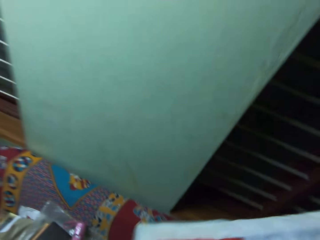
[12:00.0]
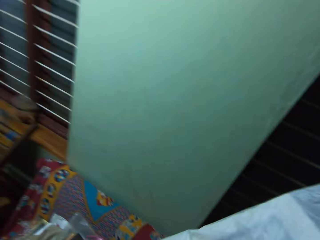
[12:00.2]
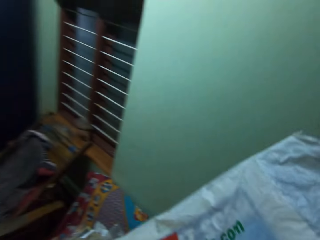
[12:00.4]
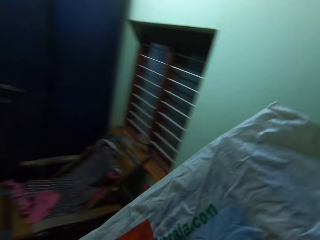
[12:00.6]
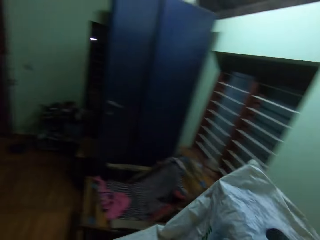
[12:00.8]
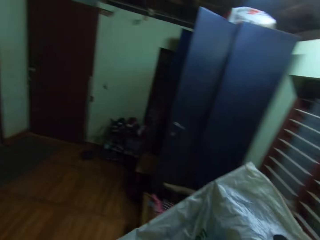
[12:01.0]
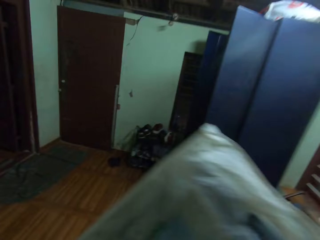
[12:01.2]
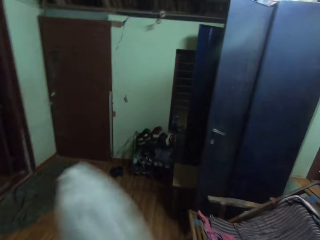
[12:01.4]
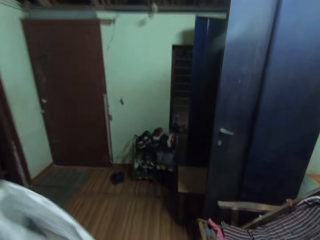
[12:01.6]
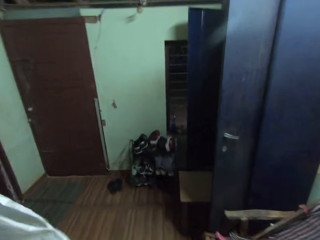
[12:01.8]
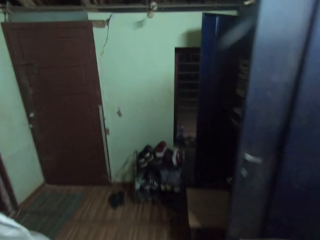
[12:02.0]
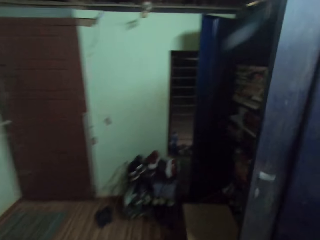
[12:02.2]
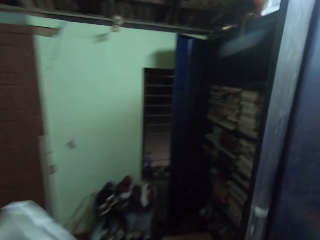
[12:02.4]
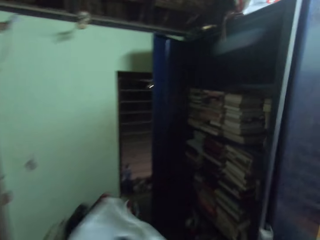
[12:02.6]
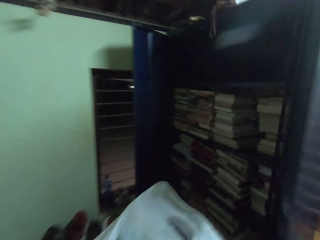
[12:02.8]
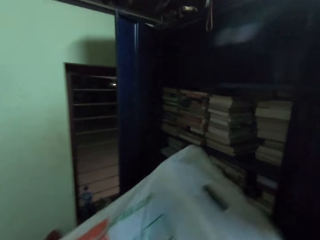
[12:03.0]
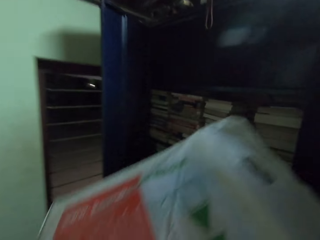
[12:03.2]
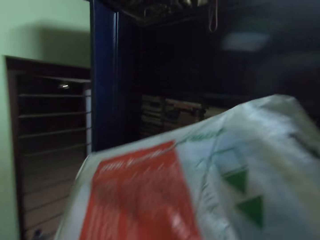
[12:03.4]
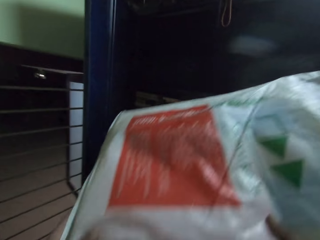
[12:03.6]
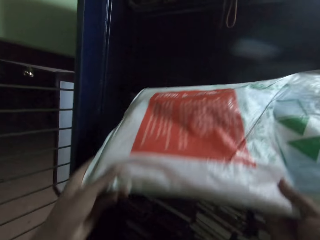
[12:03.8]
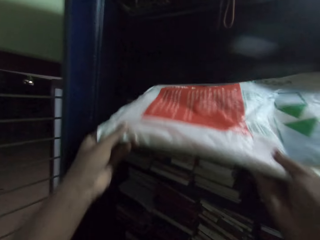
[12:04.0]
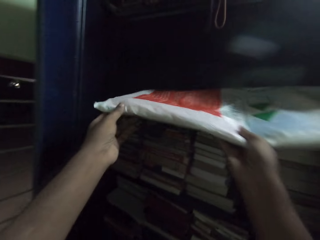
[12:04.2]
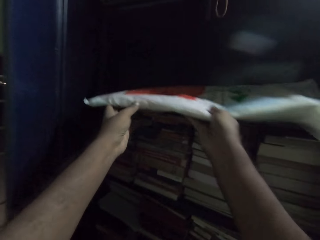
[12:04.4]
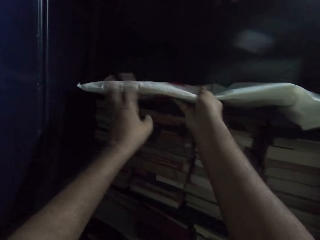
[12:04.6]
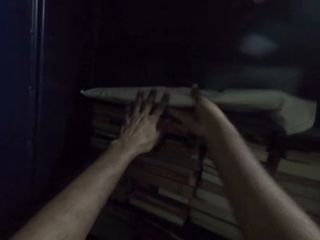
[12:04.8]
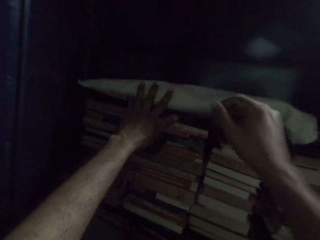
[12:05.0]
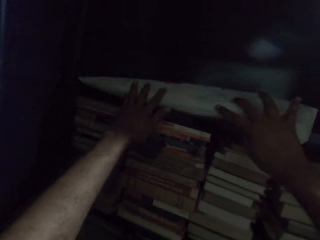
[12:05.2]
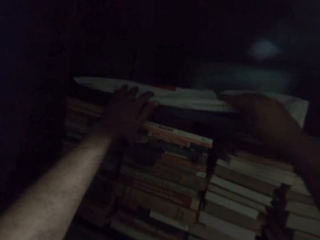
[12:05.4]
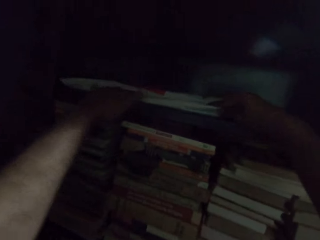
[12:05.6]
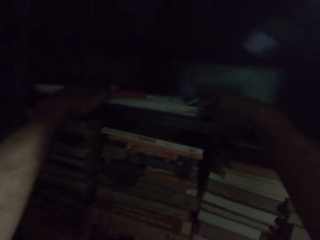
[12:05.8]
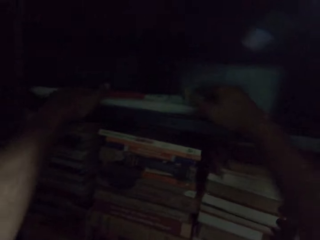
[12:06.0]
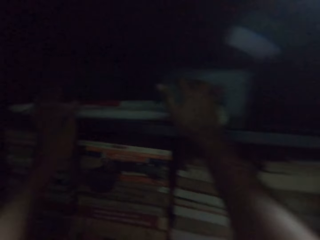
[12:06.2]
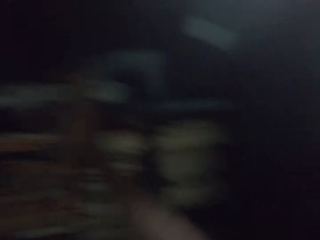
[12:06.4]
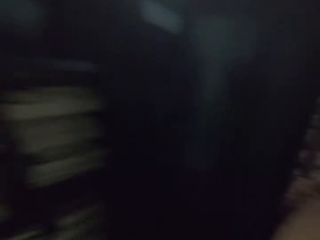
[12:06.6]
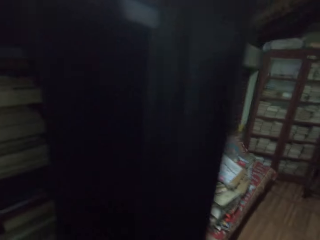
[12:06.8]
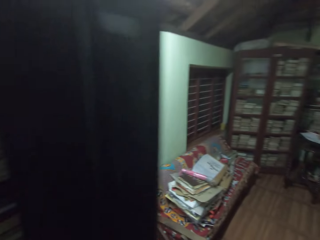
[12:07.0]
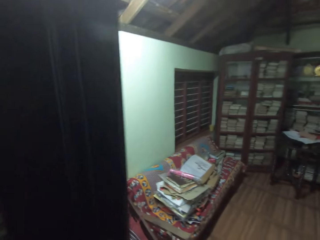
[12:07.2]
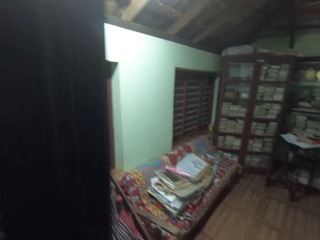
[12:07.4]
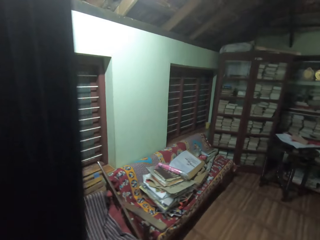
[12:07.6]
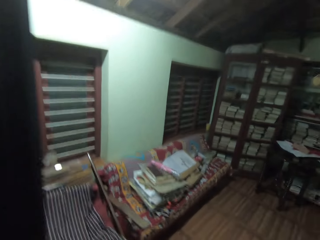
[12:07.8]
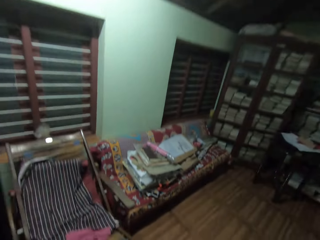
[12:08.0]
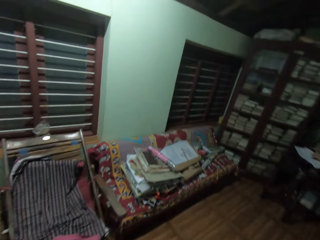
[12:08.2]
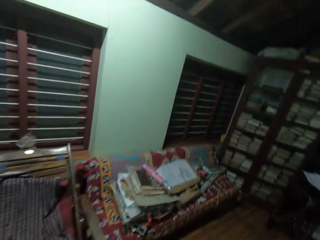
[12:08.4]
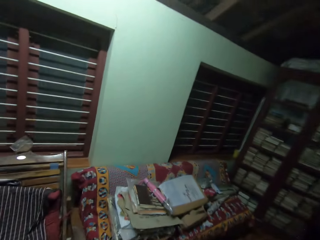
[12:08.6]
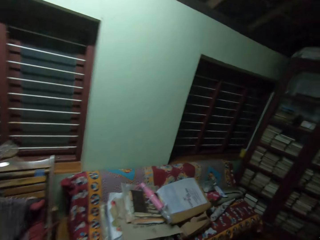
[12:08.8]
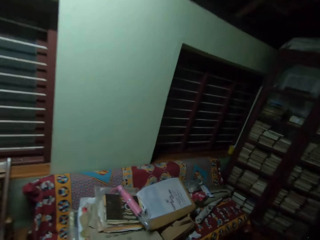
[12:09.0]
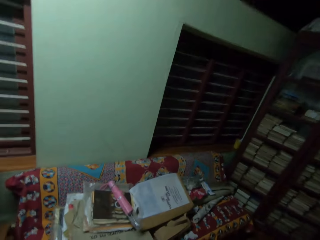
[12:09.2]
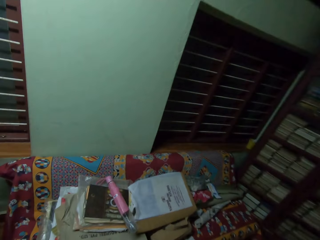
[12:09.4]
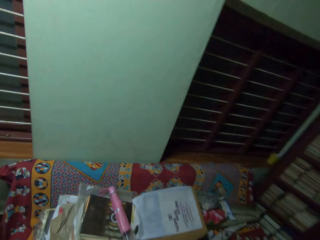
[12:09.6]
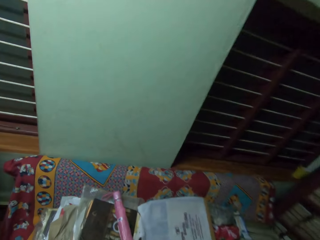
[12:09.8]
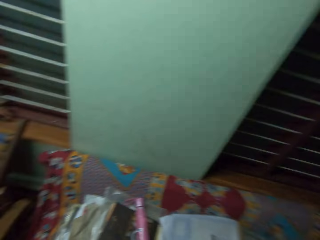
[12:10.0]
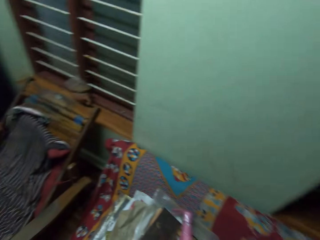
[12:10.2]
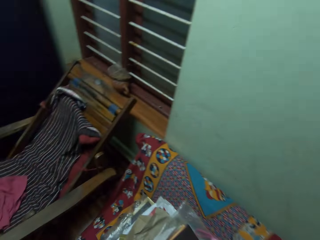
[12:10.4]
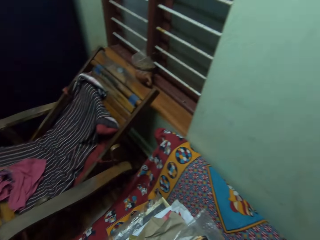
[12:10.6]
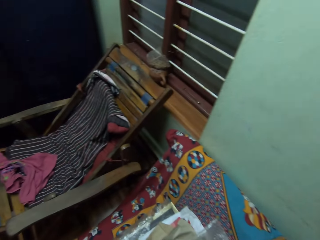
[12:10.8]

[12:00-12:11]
The camera wearer walks to the cabinet. They put the paper bag in the cabinet. They walk to the right.

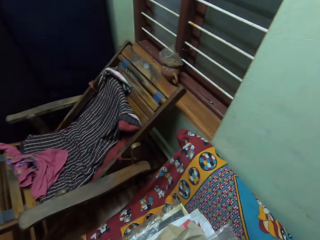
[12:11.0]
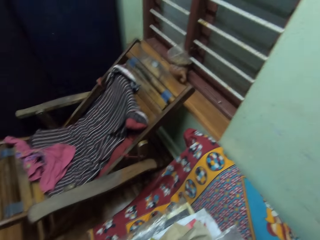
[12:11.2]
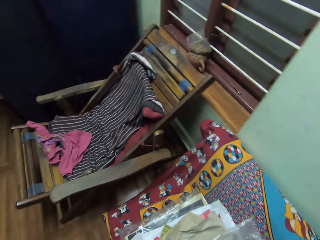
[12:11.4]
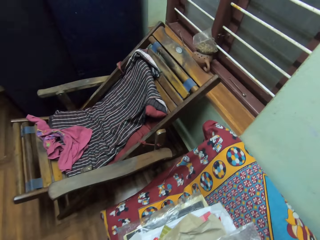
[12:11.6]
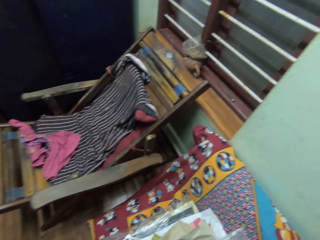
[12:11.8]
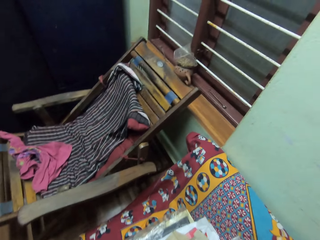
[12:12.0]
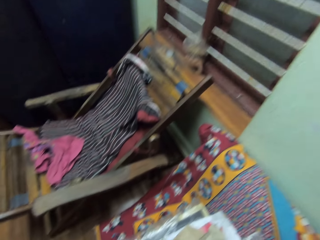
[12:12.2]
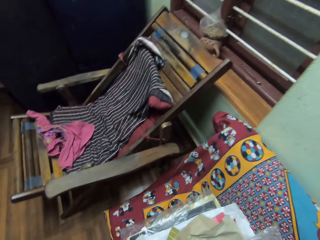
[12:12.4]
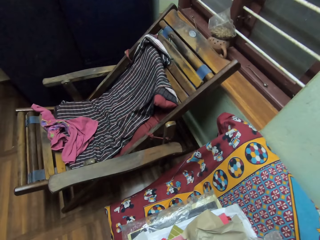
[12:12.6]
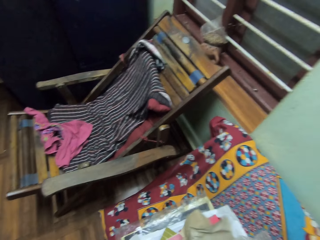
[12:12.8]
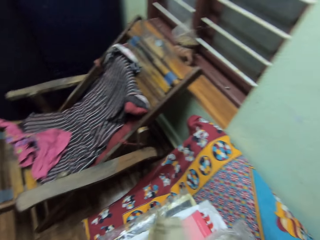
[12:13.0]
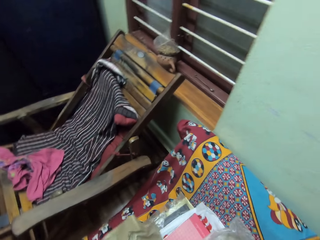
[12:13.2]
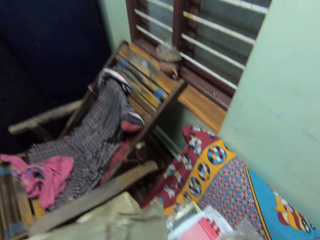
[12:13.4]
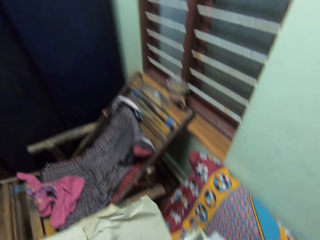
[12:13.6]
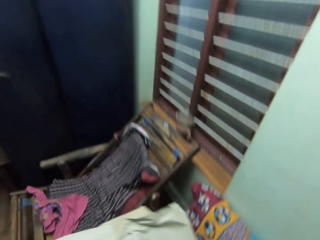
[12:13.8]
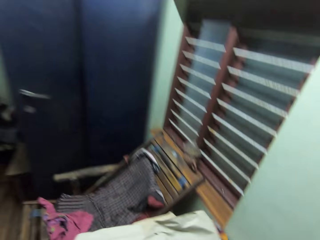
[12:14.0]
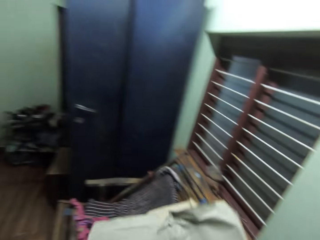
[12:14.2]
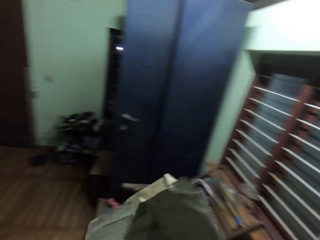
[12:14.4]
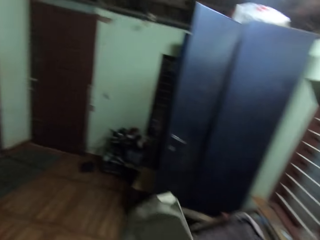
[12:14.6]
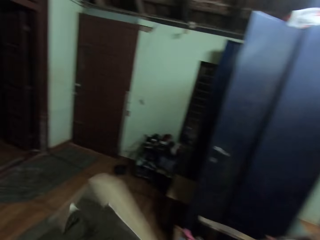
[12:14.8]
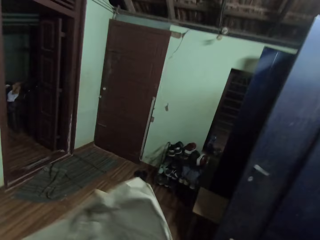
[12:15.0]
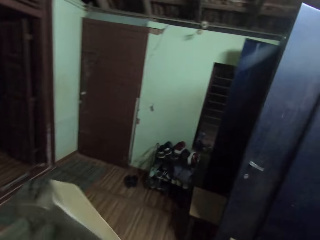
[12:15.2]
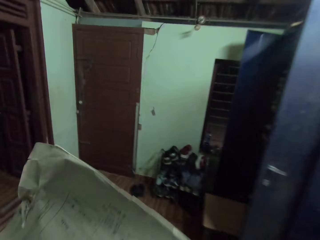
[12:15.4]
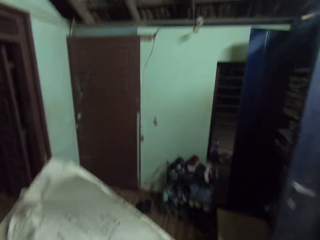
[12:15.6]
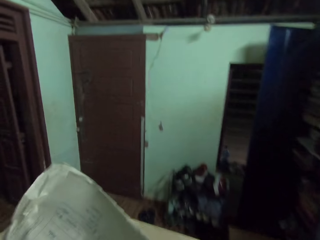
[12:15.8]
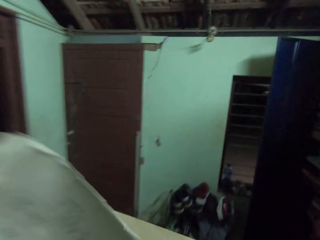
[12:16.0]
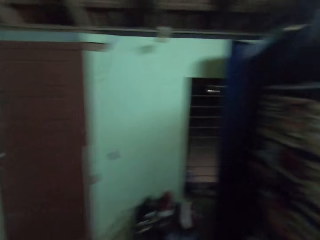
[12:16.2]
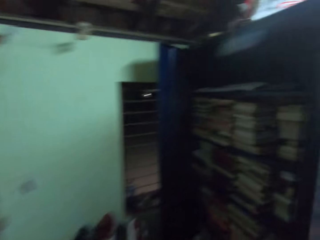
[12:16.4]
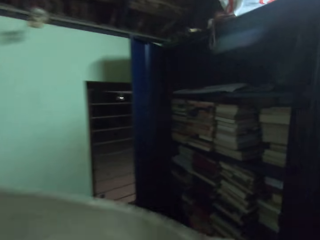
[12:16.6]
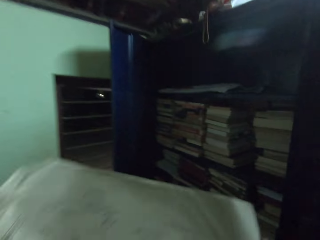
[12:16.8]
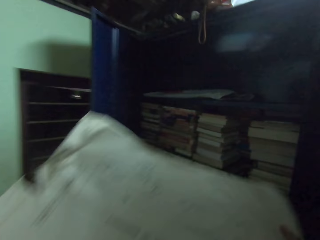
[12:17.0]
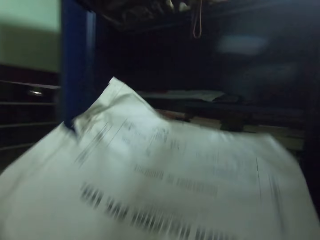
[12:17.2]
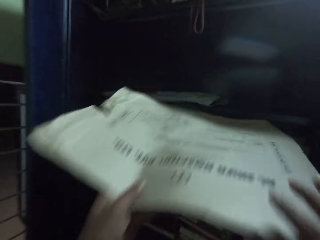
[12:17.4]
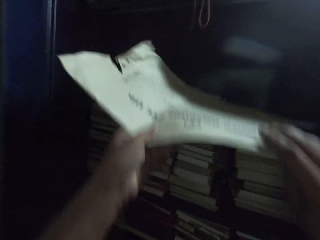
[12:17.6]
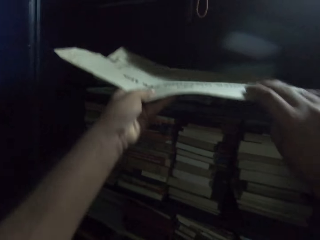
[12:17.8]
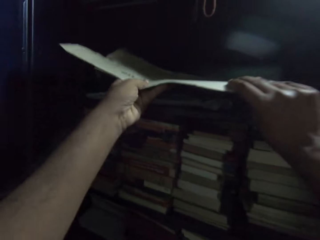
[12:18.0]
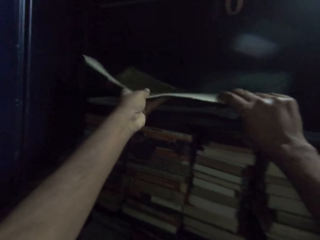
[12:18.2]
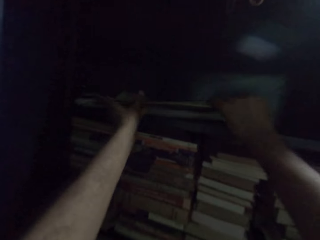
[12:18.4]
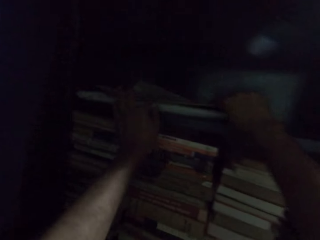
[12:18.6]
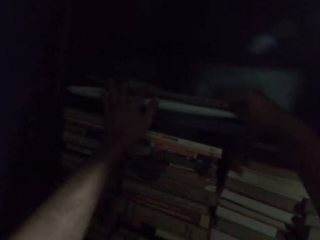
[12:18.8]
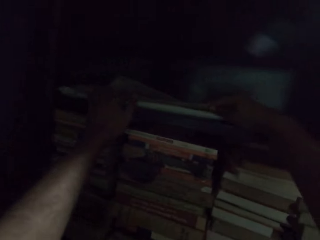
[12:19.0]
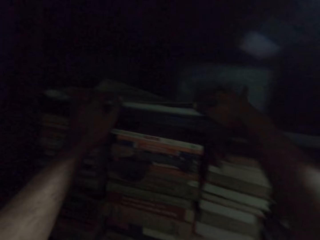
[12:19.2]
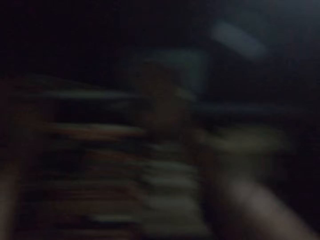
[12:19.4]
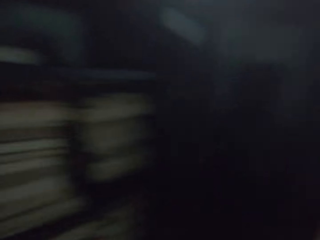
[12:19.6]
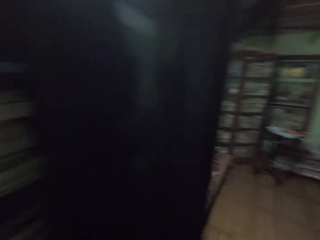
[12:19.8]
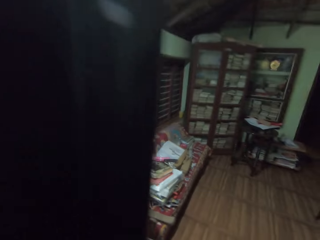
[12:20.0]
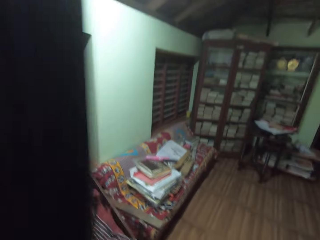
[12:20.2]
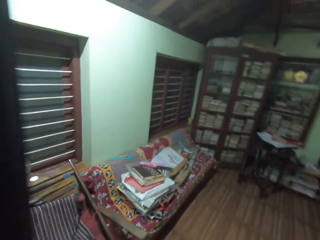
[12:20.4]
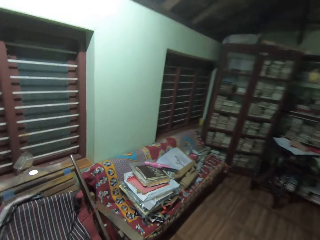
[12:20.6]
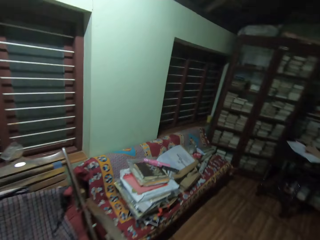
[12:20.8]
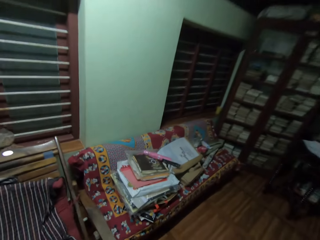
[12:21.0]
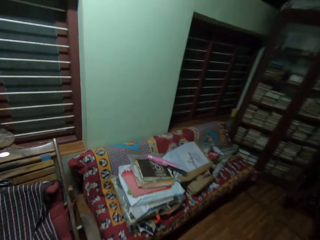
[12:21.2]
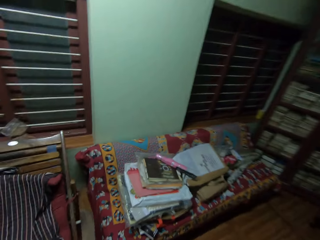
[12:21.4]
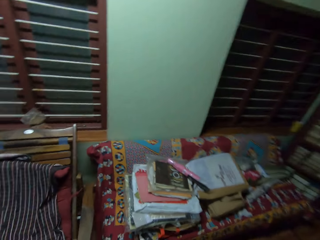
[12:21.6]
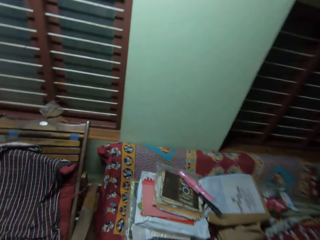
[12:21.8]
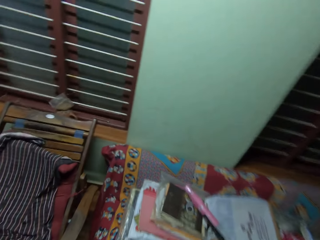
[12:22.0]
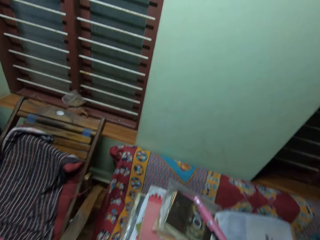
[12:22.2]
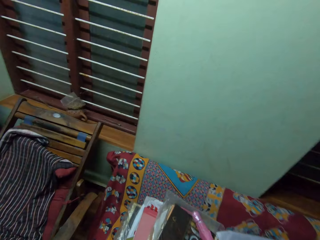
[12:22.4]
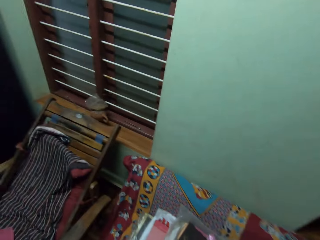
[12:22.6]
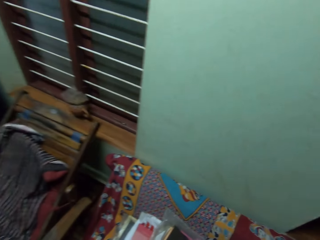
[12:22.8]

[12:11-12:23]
The camera wearer picks up an envelope. They walk to the cabinet. They put the envelope in the cabinet. They walk to the right.
